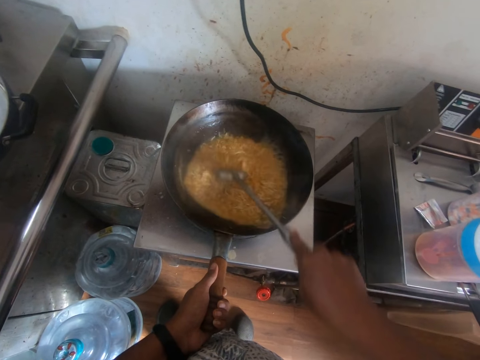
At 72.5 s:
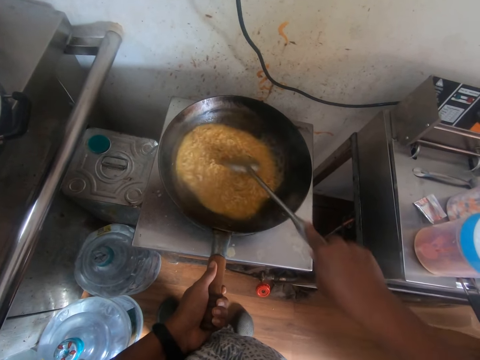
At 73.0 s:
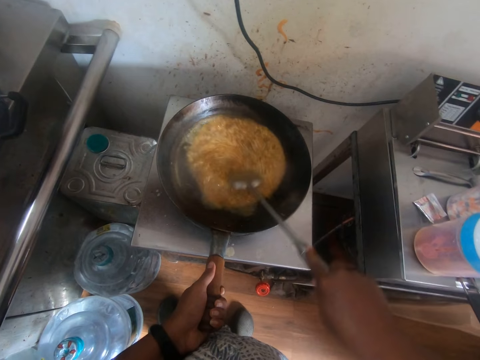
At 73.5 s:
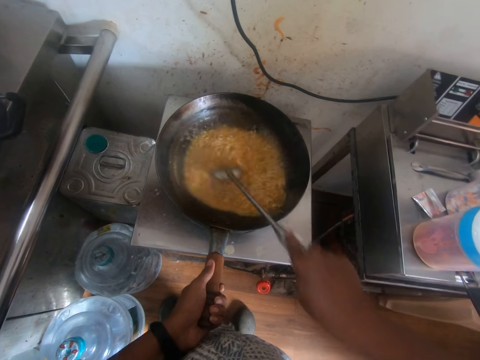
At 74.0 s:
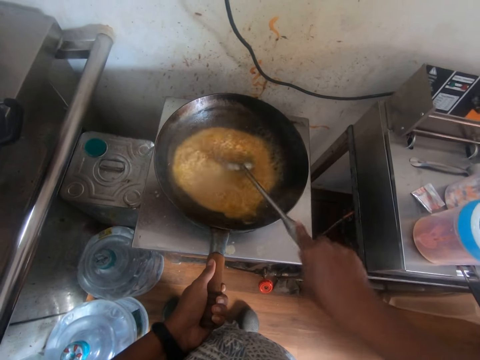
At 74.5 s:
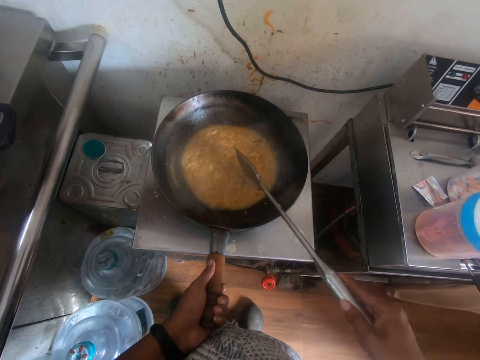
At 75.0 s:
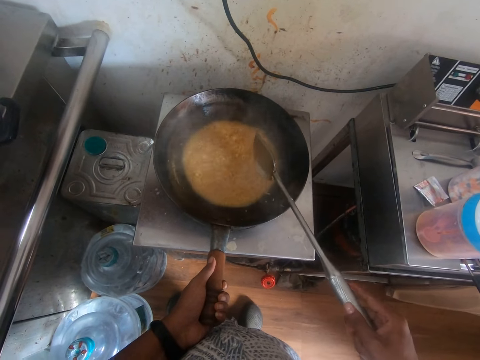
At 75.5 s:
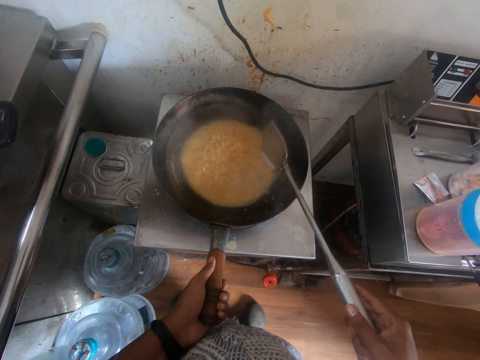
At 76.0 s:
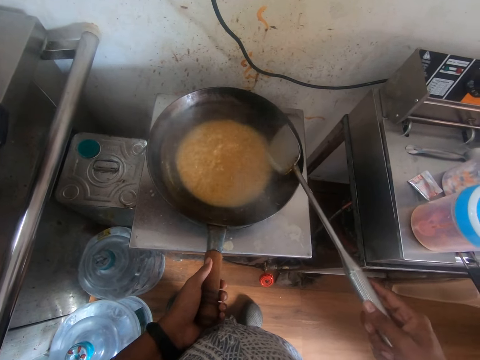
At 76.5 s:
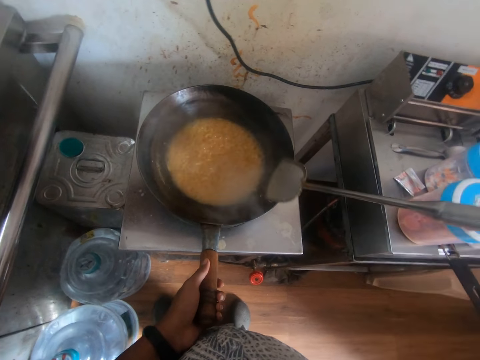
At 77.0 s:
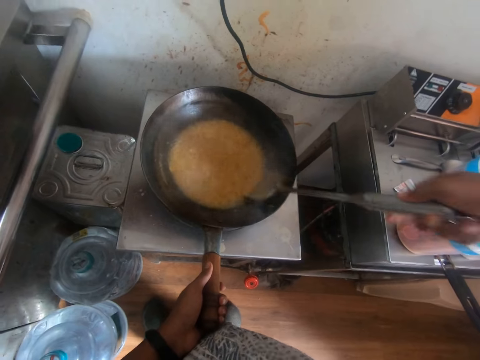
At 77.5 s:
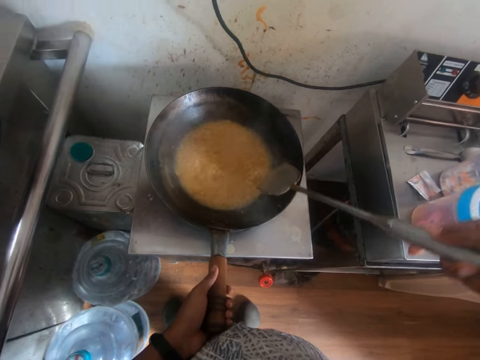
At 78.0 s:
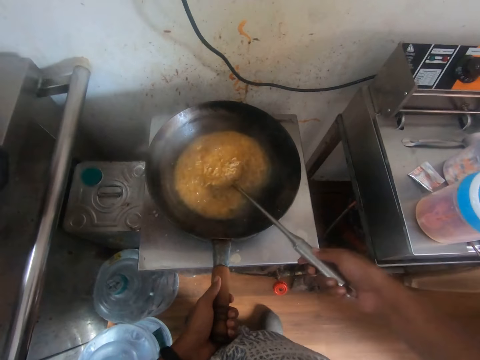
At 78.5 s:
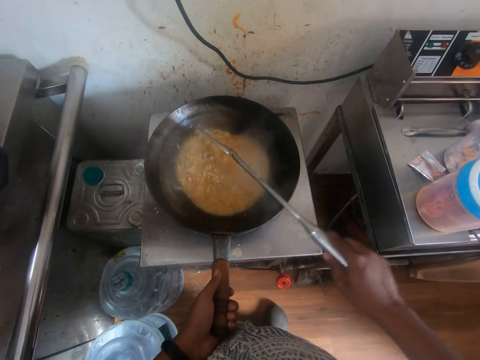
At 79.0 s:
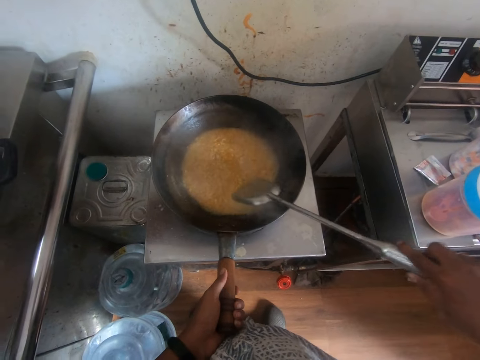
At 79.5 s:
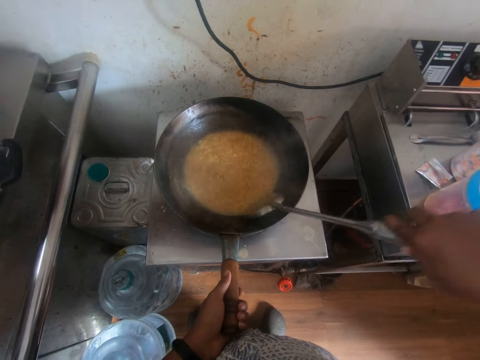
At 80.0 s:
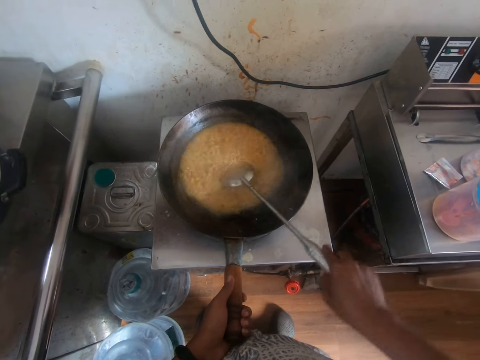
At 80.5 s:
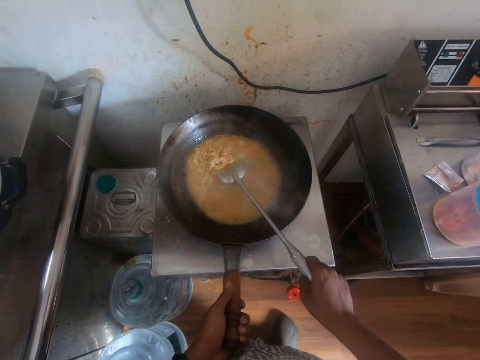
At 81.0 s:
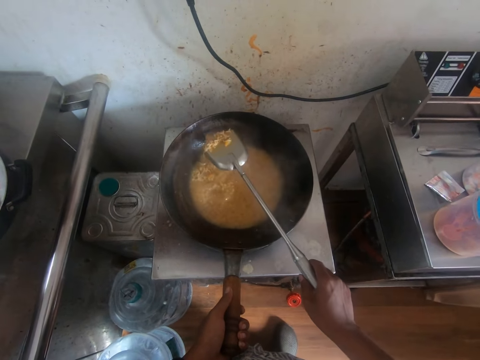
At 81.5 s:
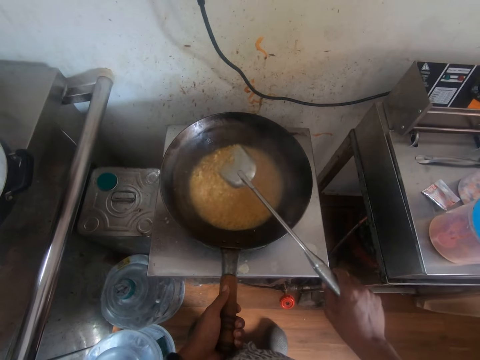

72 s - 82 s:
The camera wearer lifts the spoon or spatula from the noodle soup. He stirs the noodles in the fry pan in his left hand with the spatula in his right hand.

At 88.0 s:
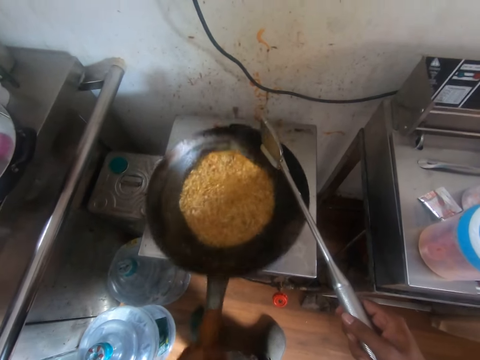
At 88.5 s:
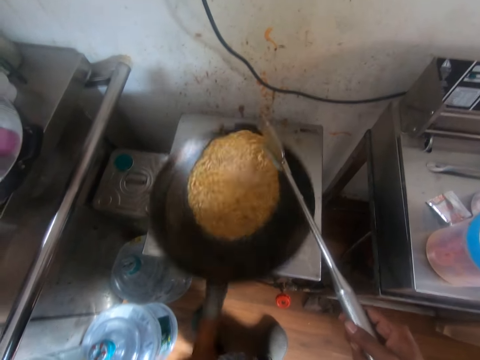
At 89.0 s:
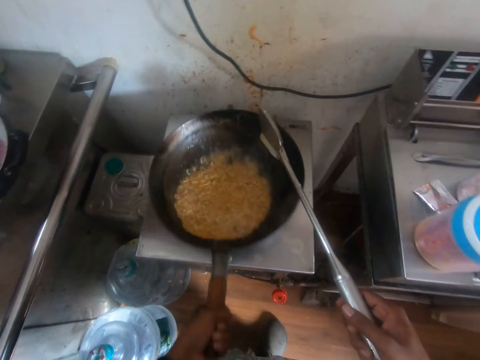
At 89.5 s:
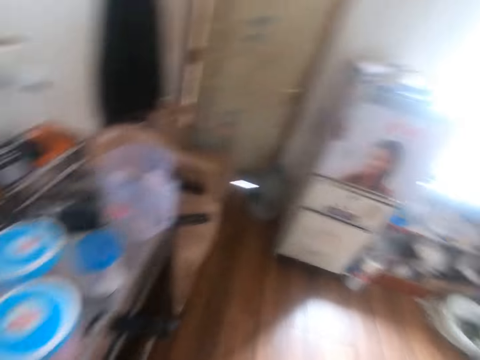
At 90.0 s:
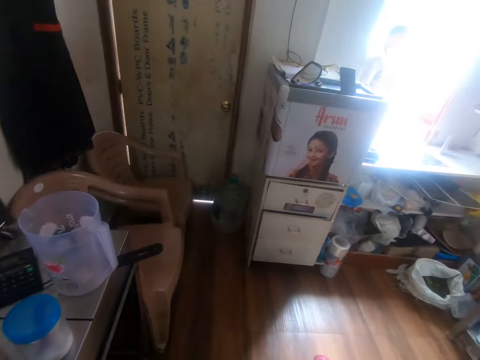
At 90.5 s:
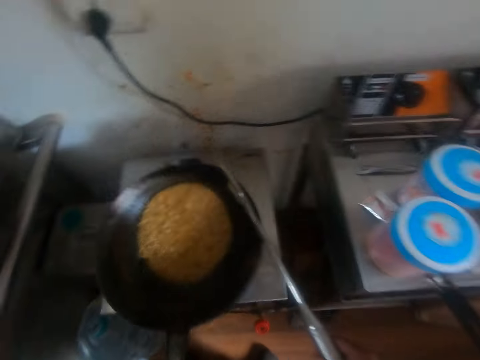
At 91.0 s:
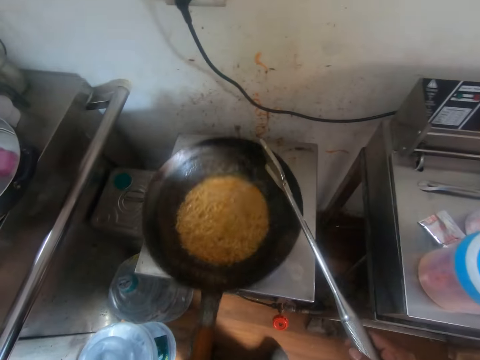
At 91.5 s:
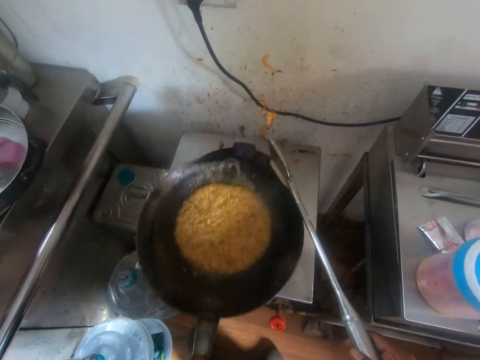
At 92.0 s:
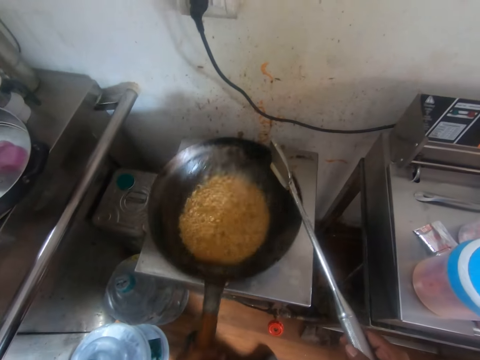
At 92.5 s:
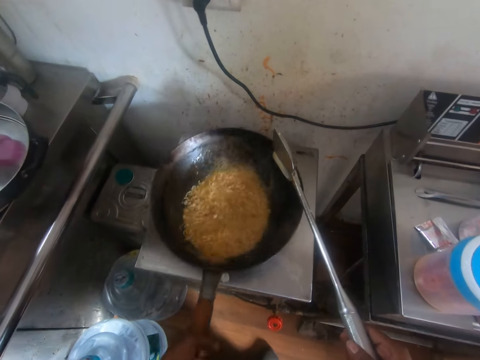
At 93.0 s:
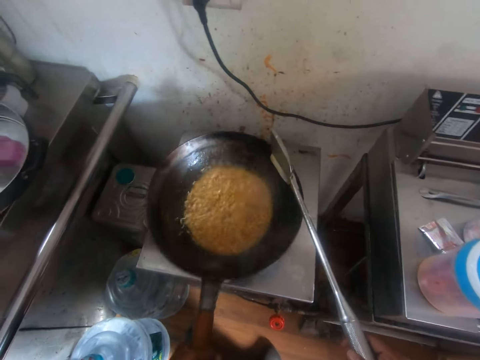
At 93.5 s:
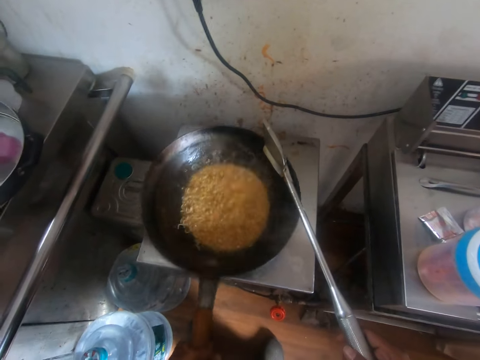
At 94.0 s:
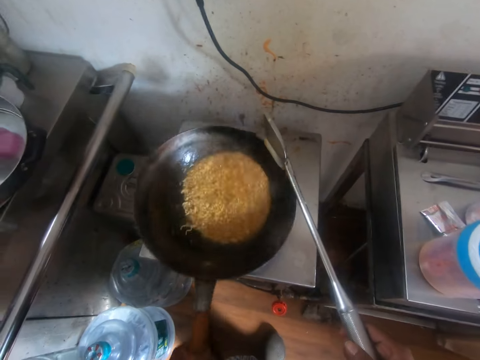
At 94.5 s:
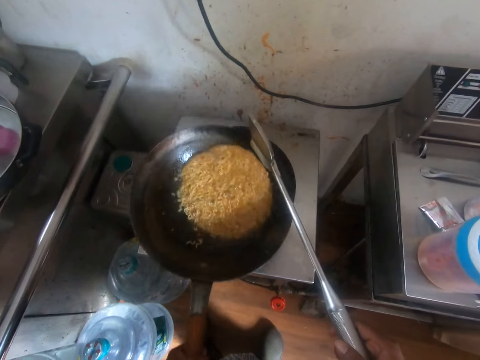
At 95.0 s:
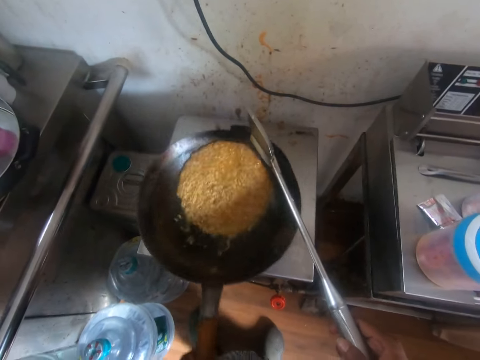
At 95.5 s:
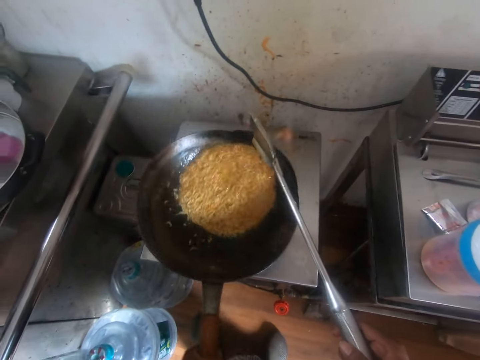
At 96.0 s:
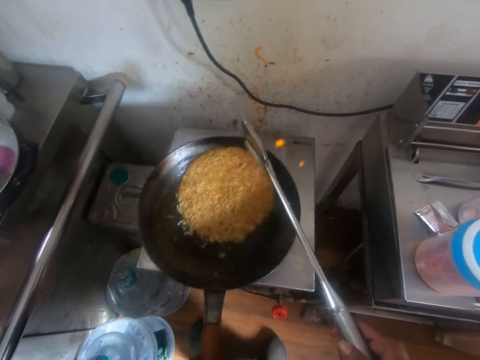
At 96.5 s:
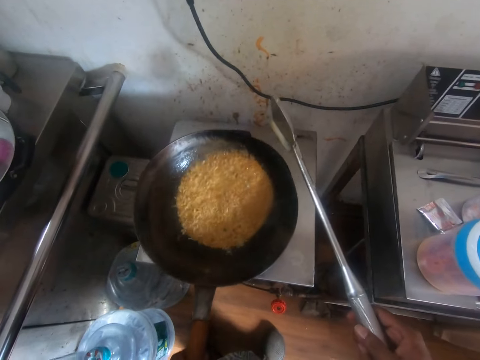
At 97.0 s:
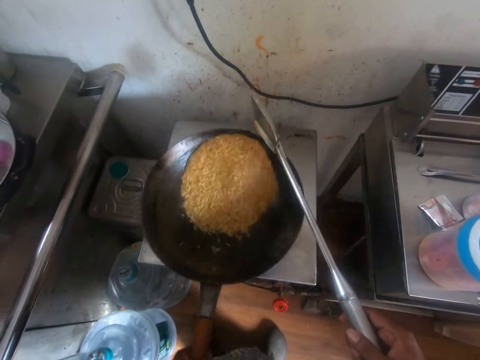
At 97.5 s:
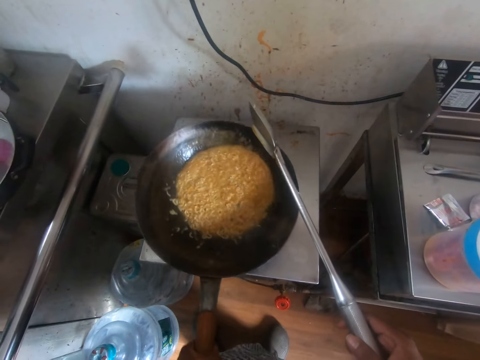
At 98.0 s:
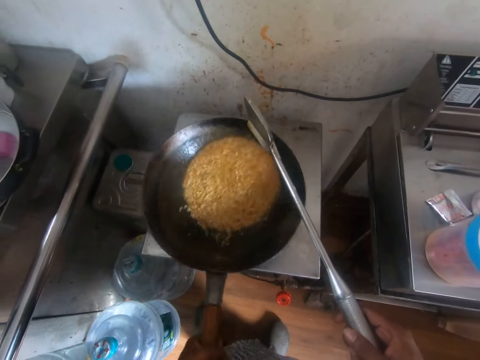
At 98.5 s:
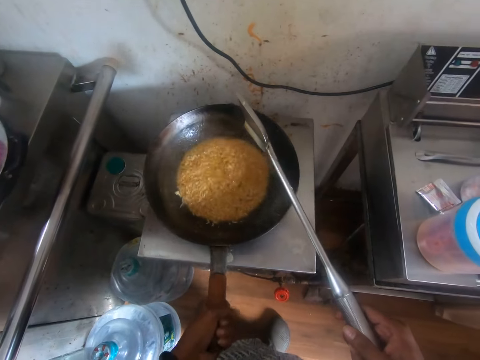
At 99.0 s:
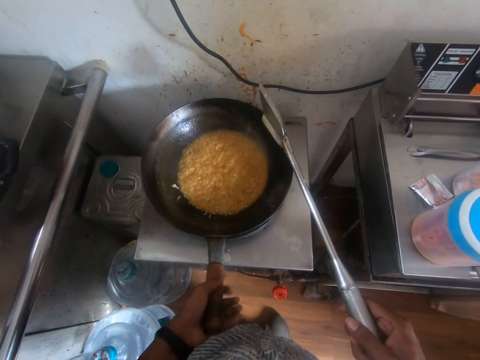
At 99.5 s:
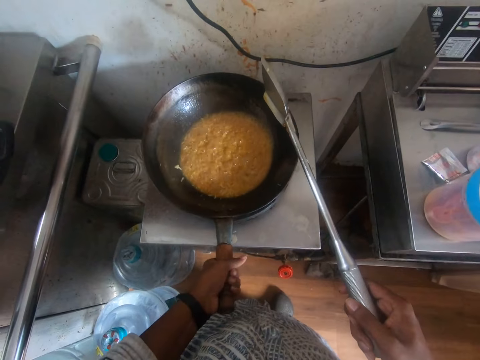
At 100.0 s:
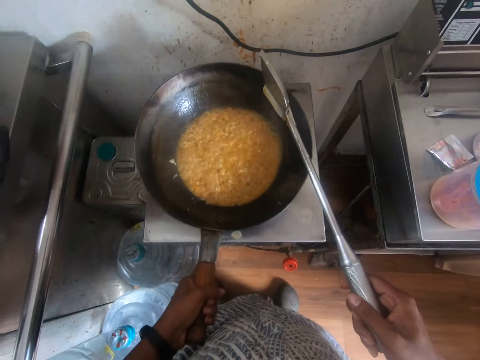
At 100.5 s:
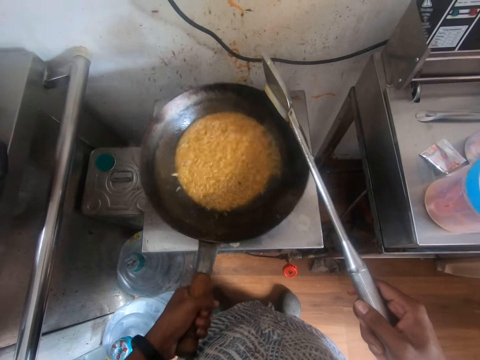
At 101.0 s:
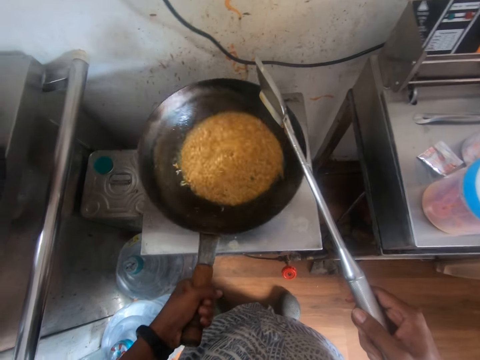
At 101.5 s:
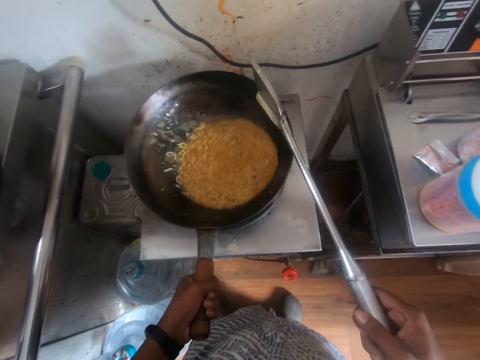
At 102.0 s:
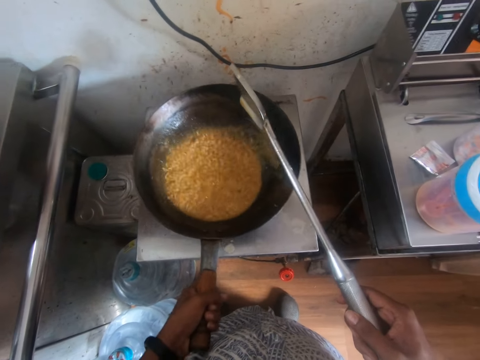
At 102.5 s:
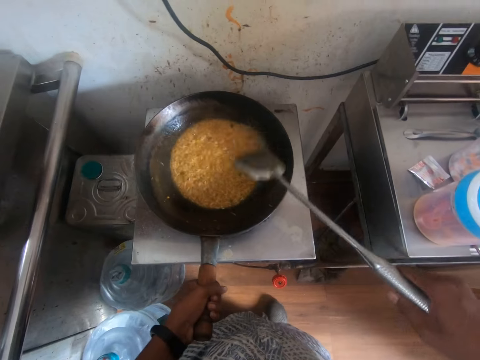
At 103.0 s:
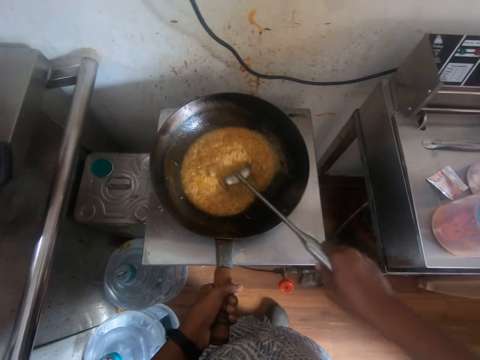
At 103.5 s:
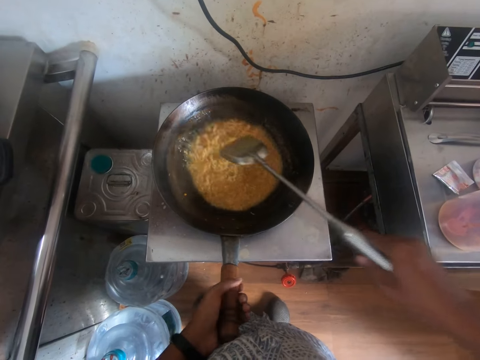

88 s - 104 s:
The camera wearer looks aside. He moves the pan with the left hand. He places the pan on the cooker with the left hand. He shakes the fry pan on the gas stove with his left hand. He moves the pan with the left hand. He stirs the noodles in the fry pan in his left hand with the spatula in his right hand.
